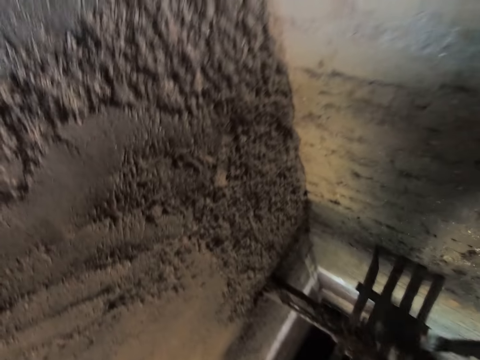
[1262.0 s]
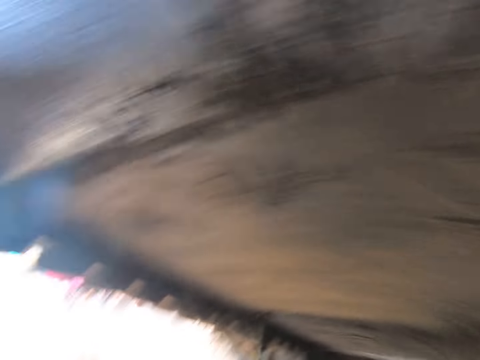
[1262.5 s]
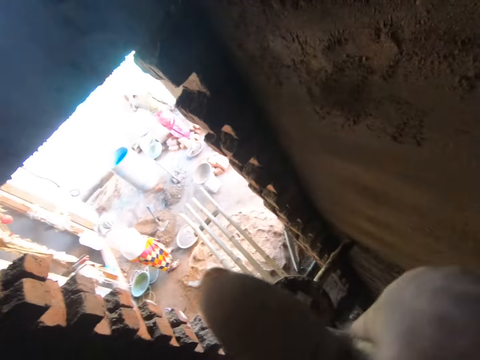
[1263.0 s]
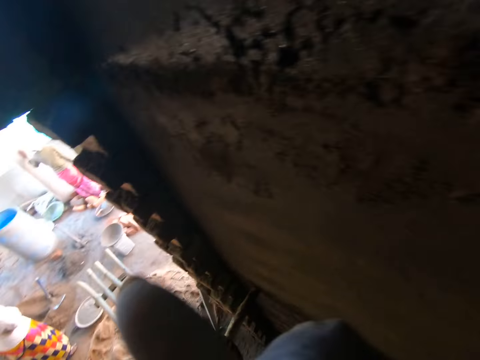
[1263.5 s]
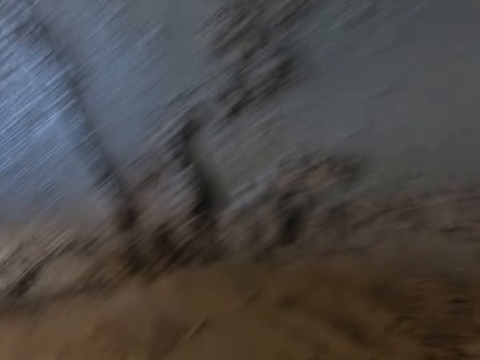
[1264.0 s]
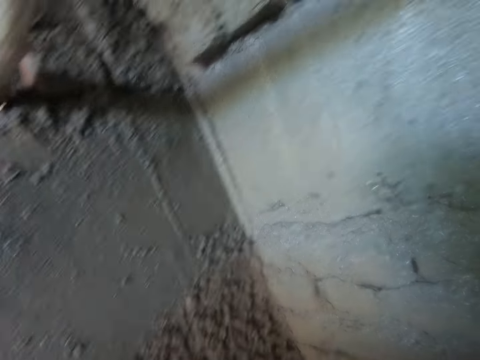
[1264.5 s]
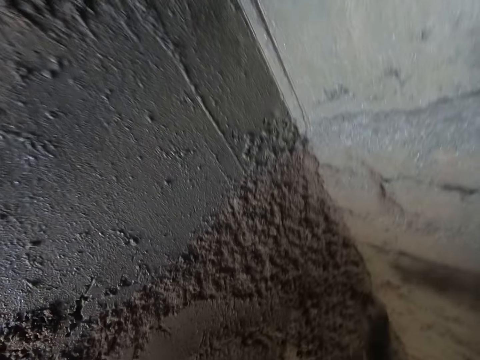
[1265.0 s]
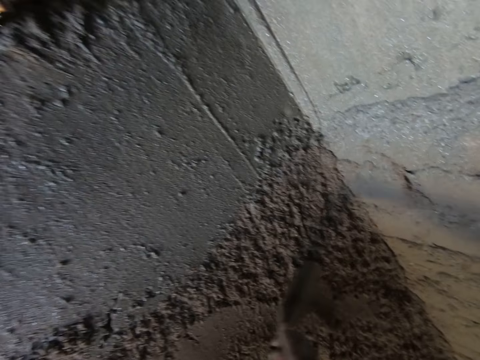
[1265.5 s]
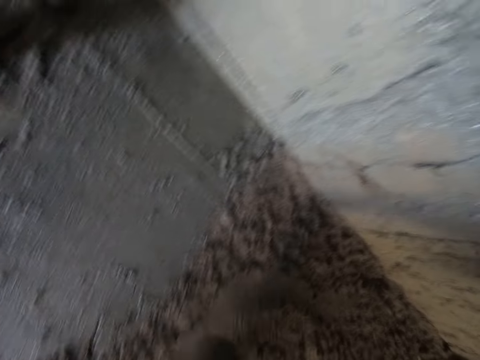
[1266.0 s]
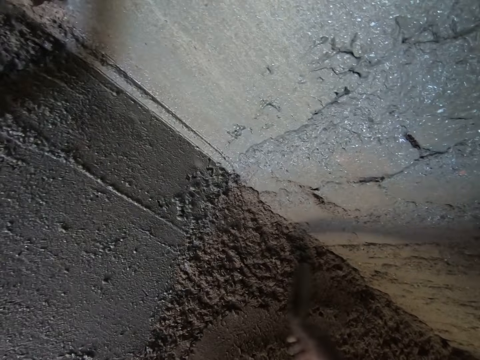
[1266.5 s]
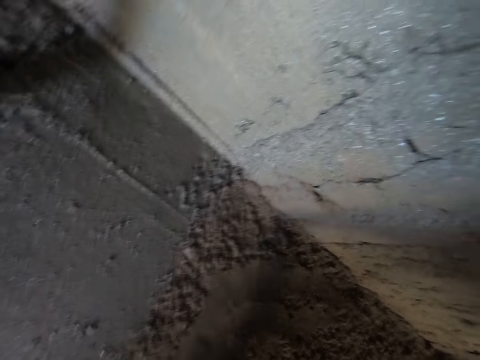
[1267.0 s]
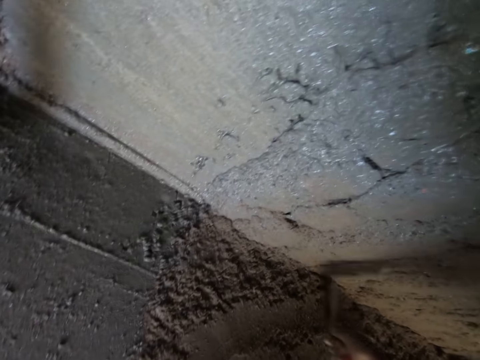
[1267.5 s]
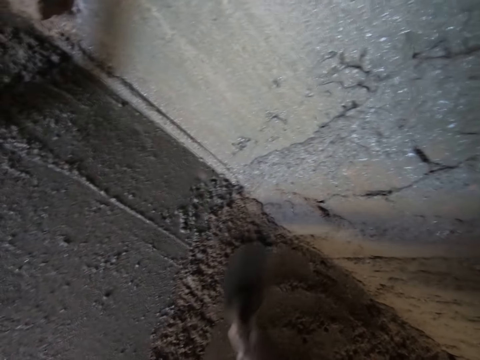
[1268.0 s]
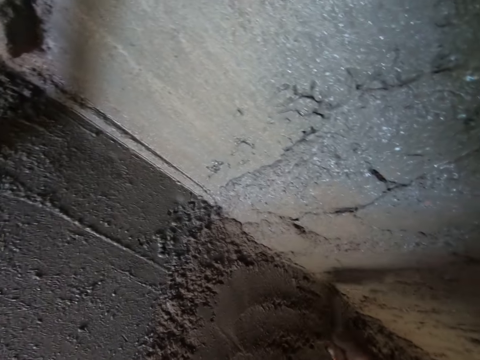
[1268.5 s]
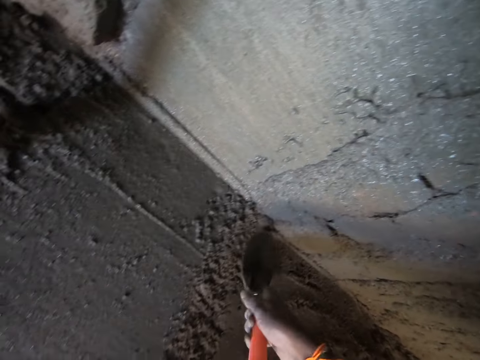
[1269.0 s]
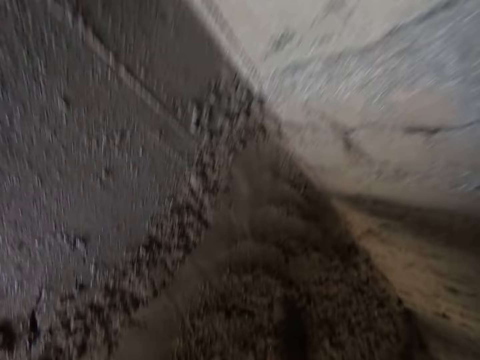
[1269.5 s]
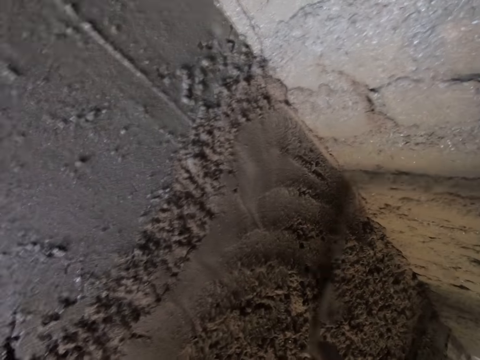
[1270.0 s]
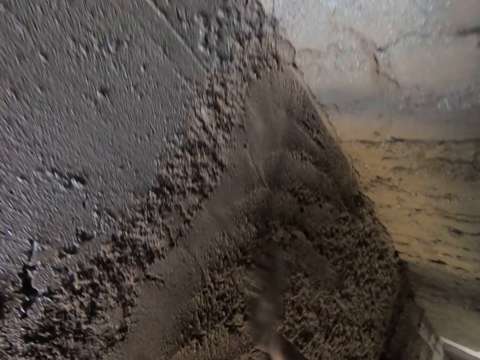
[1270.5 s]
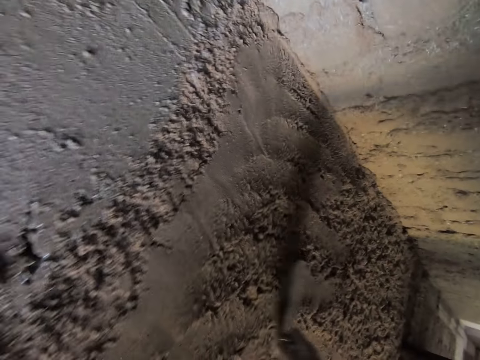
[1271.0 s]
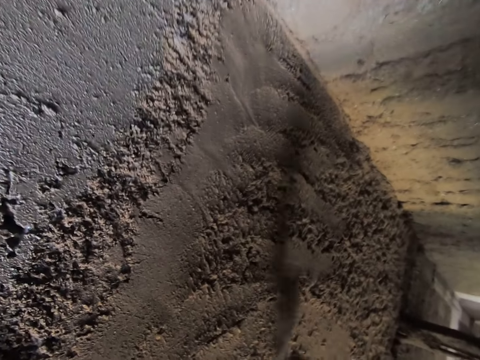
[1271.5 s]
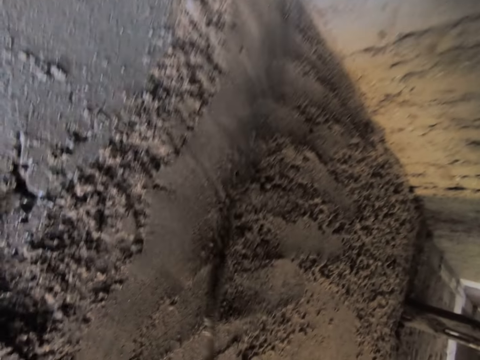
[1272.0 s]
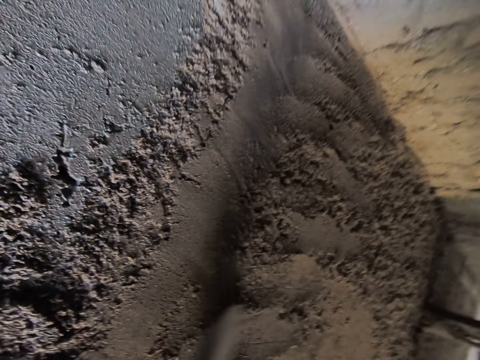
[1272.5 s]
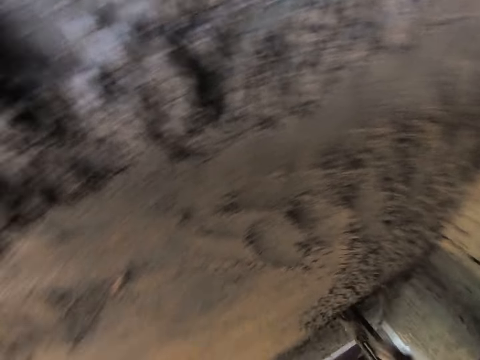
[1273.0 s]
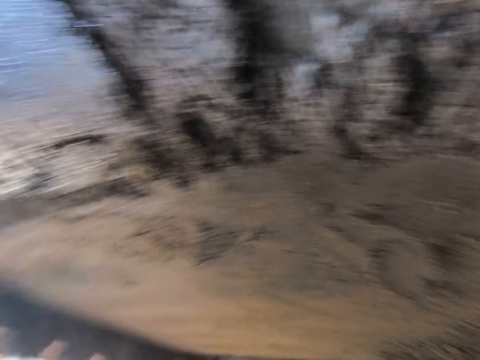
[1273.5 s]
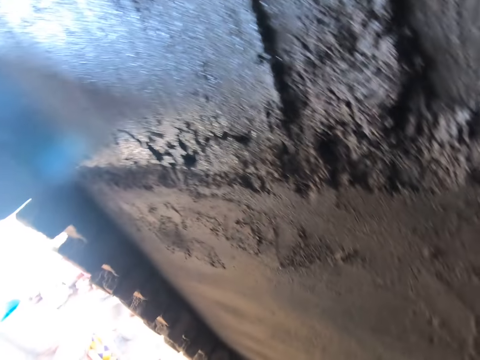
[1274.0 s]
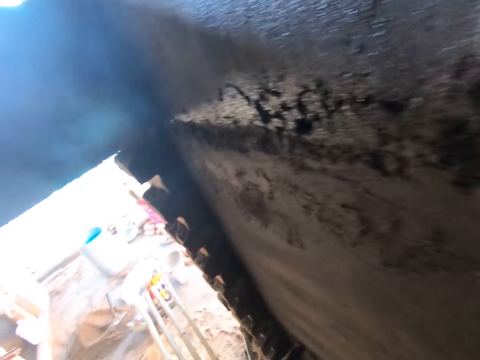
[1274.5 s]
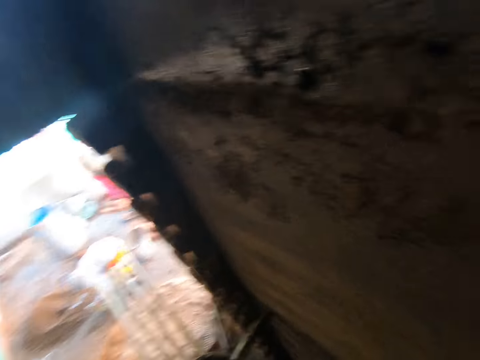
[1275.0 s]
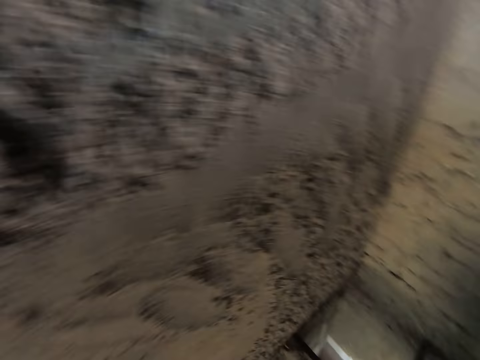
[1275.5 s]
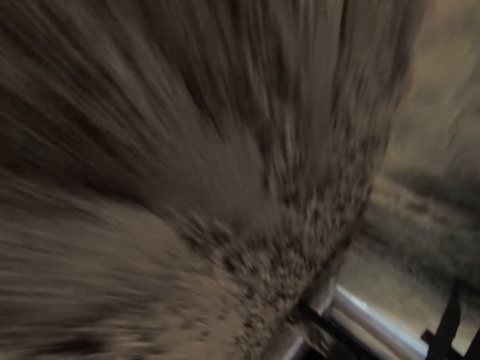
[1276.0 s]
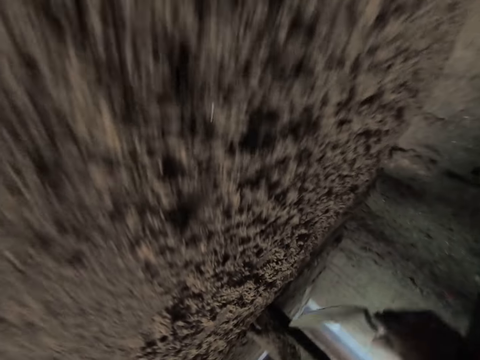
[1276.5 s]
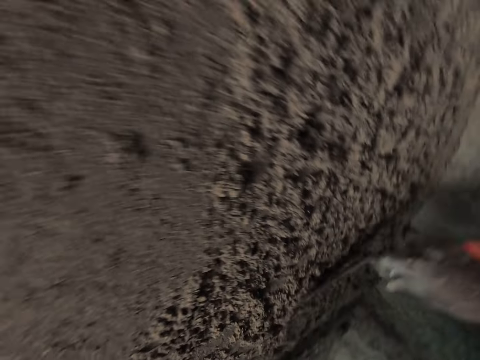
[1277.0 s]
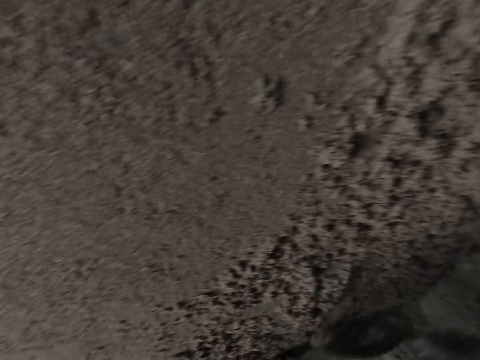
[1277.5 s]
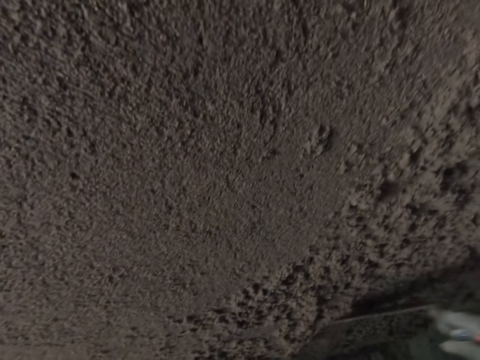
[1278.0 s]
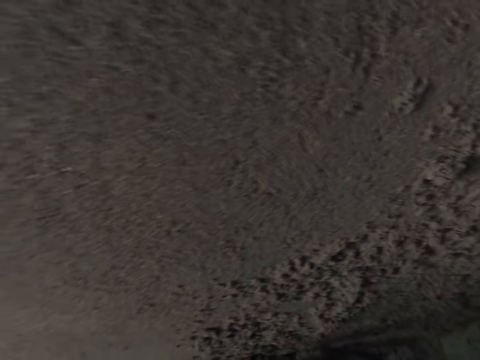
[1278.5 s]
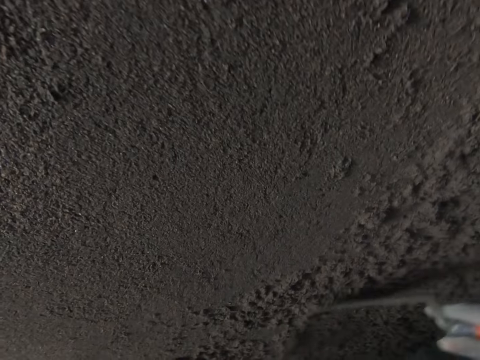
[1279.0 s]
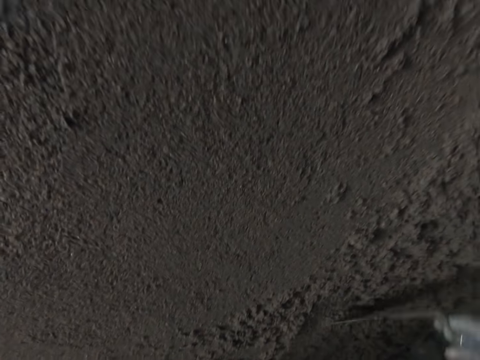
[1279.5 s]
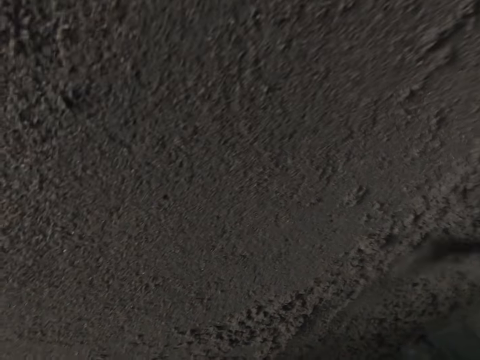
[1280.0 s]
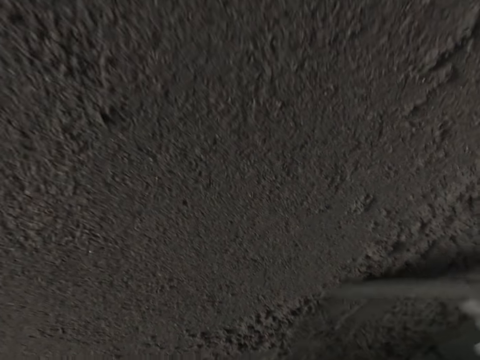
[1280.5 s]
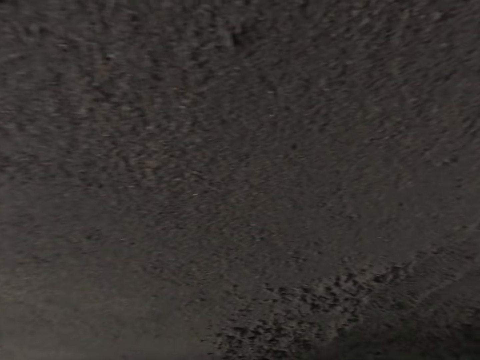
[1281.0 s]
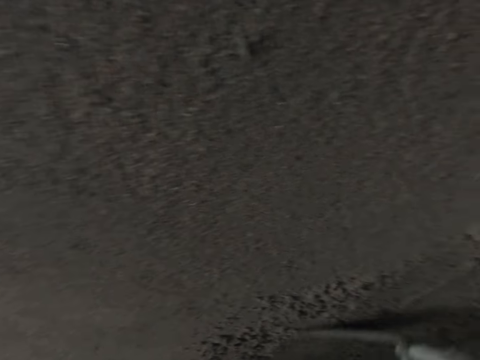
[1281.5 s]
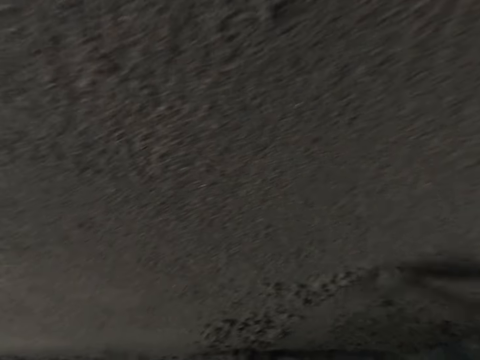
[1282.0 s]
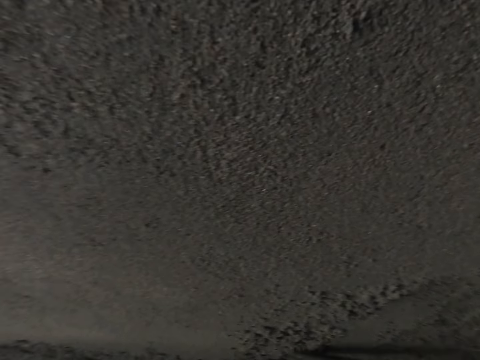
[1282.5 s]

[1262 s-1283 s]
The camera wearer looks around. They plaster the wall using a trowel. They look around. They plaster the wall using the trowel.

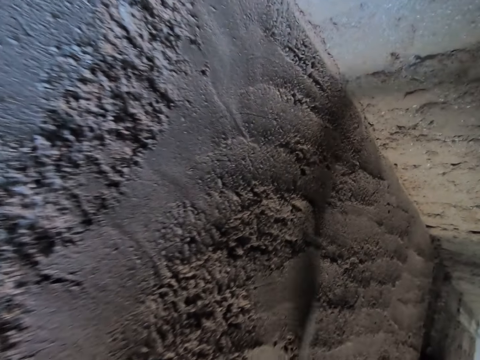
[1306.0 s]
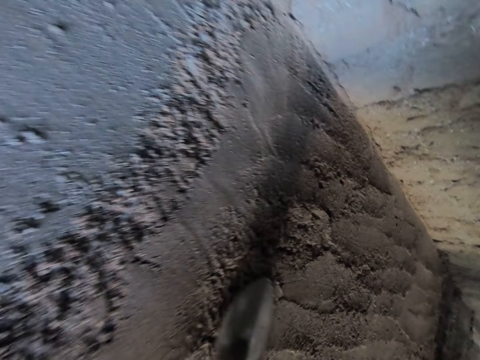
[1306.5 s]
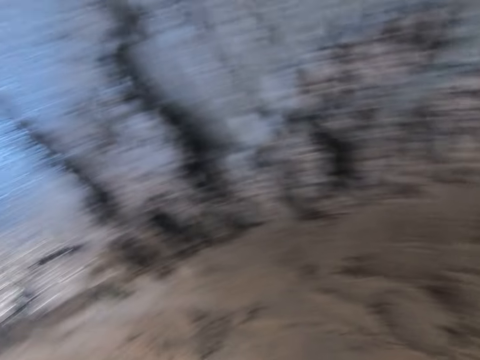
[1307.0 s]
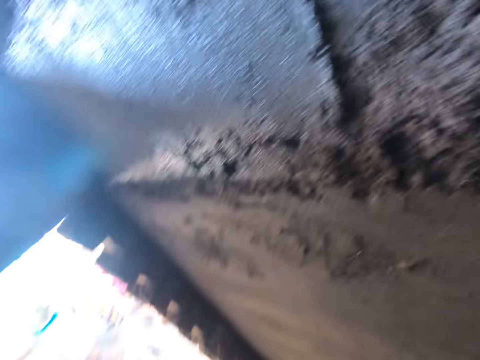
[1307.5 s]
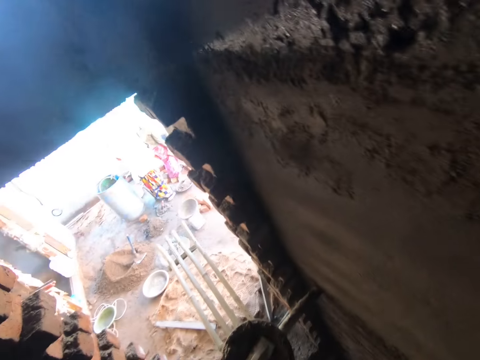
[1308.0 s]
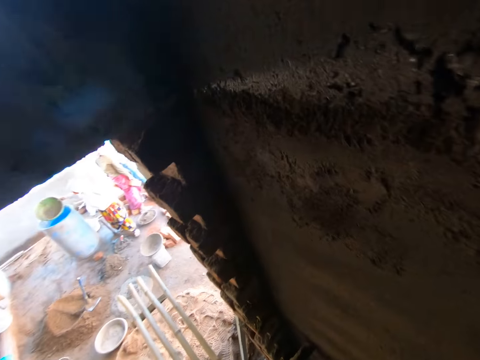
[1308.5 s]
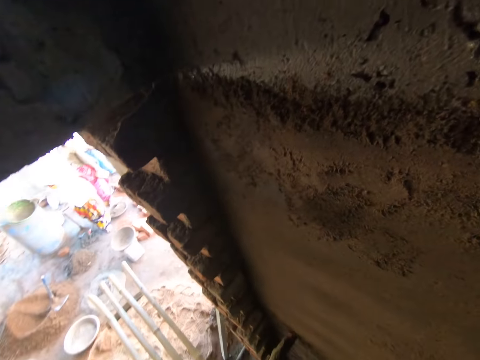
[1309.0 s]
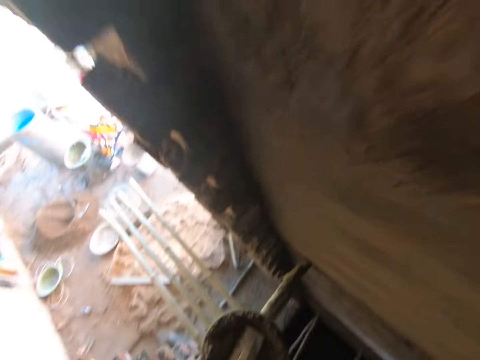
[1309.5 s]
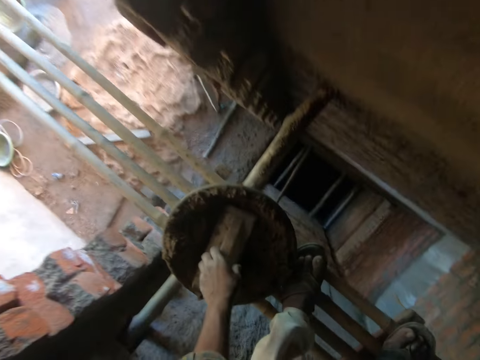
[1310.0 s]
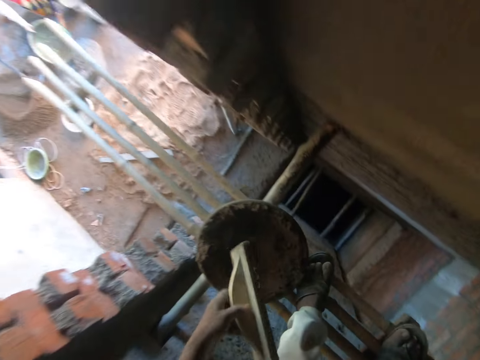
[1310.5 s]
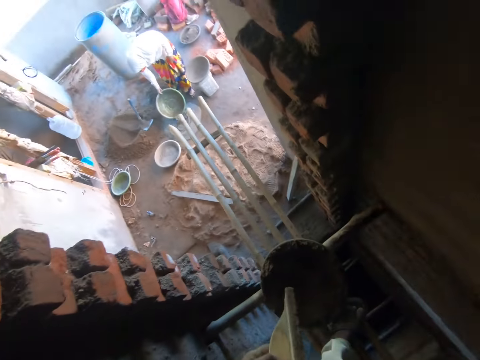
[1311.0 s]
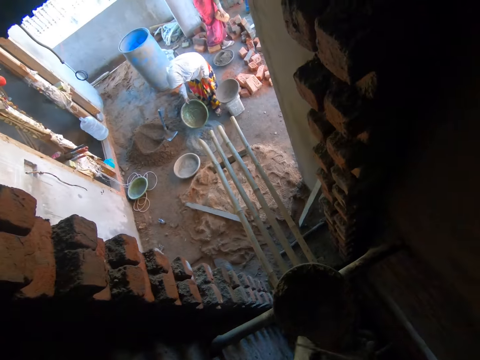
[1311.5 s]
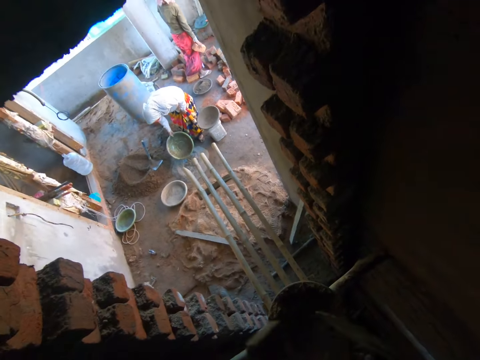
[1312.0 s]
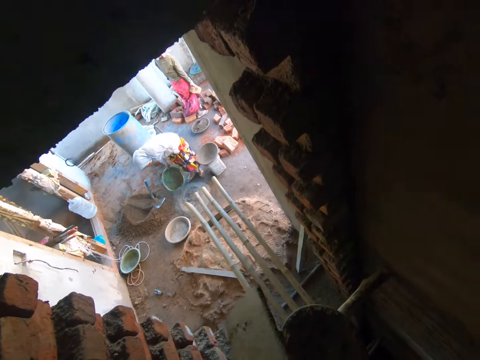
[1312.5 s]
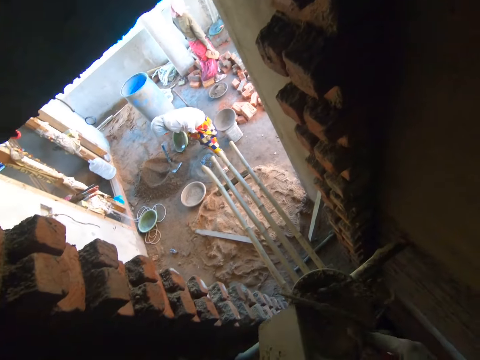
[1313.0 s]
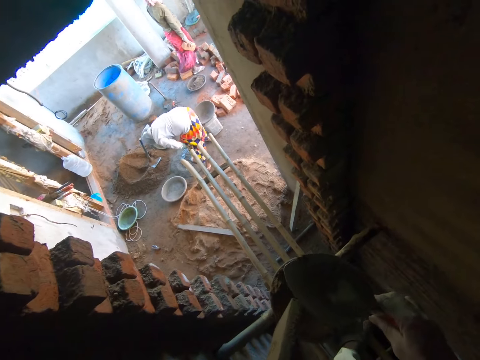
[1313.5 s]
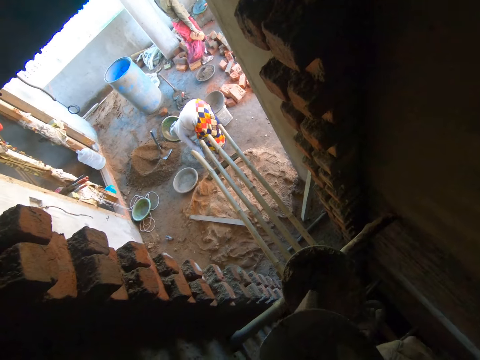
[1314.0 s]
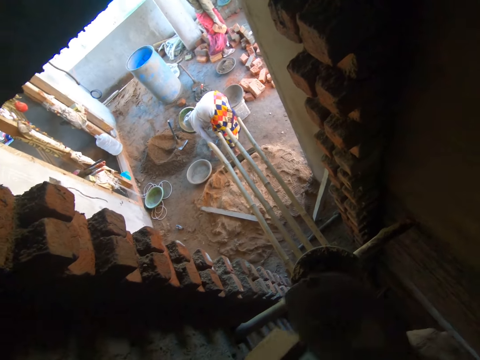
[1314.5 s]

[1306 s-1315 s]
The camera wearer looks around. He picks up the wooden float from the head pan with his left hand. He removes sand from the wooden float in his left hand with the hand shovel in his right hand.
